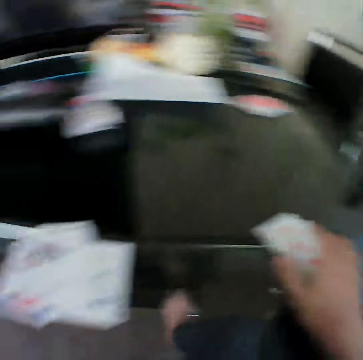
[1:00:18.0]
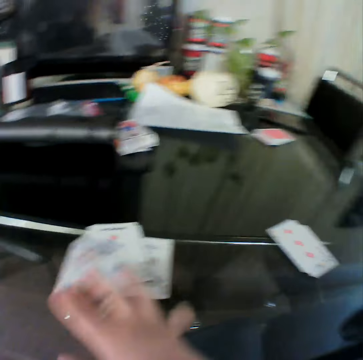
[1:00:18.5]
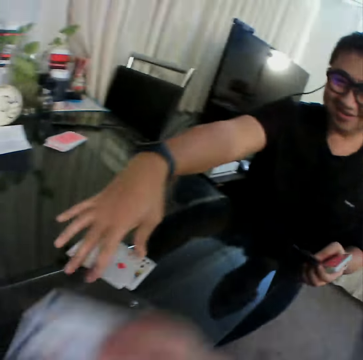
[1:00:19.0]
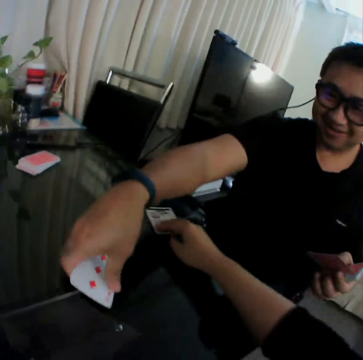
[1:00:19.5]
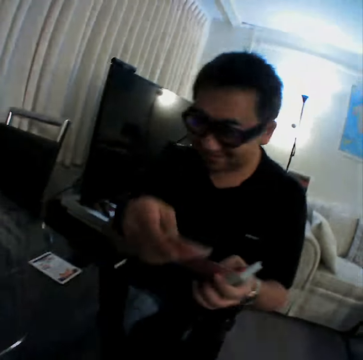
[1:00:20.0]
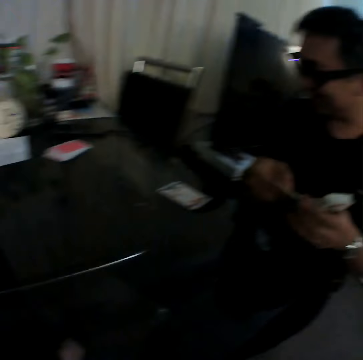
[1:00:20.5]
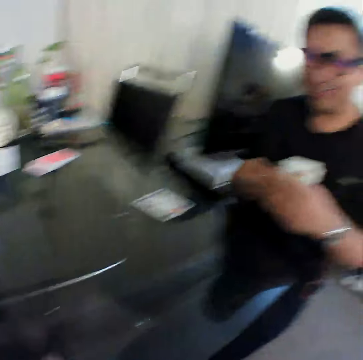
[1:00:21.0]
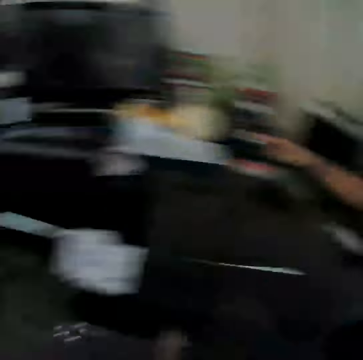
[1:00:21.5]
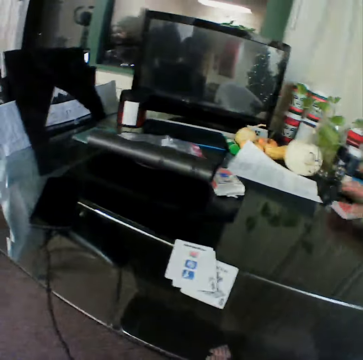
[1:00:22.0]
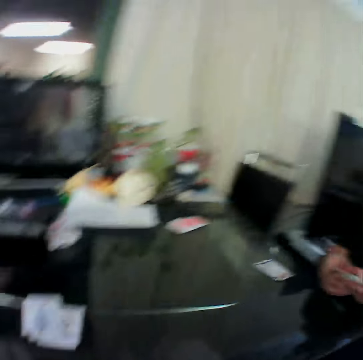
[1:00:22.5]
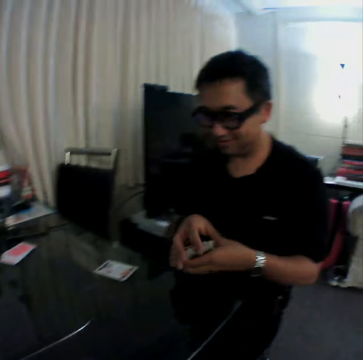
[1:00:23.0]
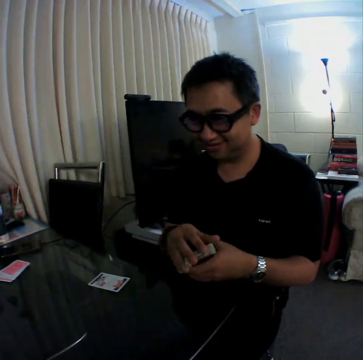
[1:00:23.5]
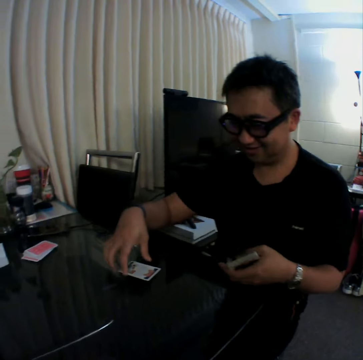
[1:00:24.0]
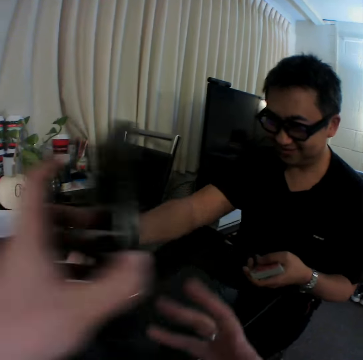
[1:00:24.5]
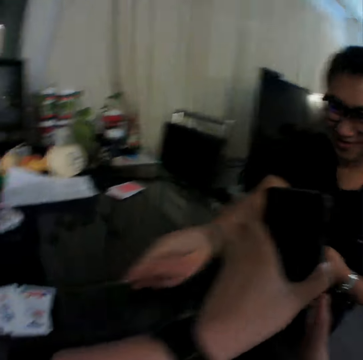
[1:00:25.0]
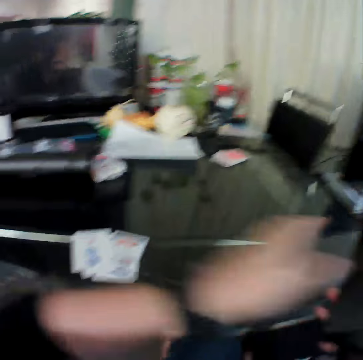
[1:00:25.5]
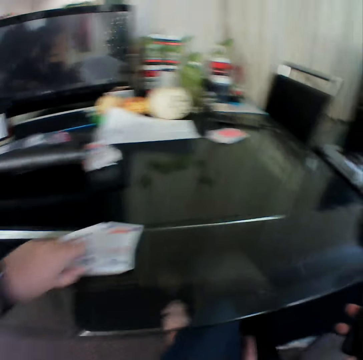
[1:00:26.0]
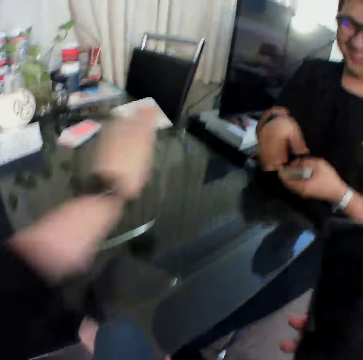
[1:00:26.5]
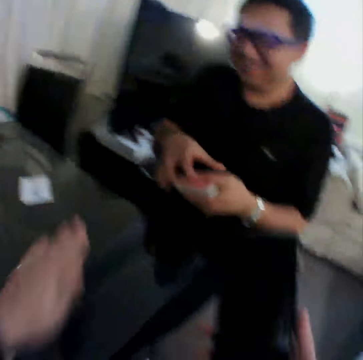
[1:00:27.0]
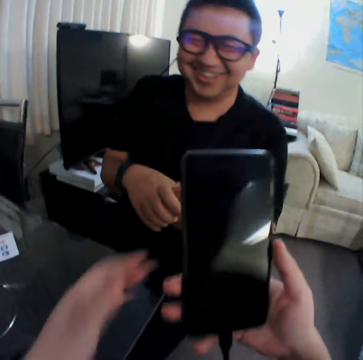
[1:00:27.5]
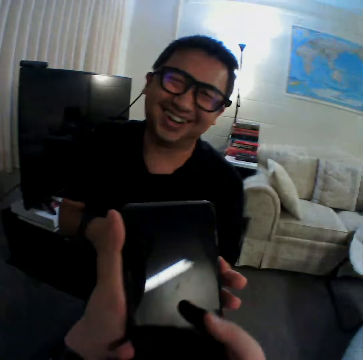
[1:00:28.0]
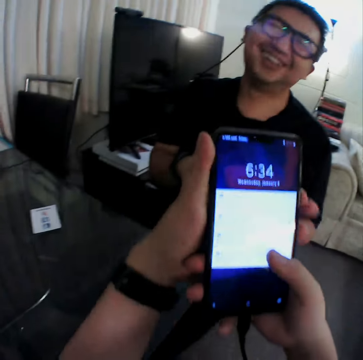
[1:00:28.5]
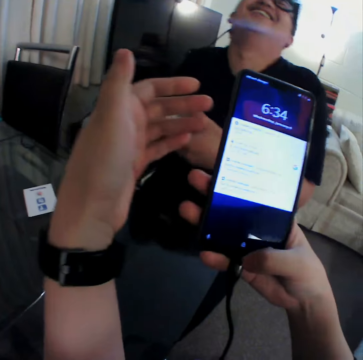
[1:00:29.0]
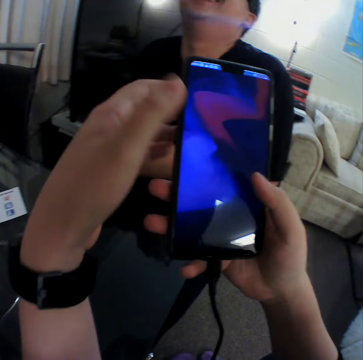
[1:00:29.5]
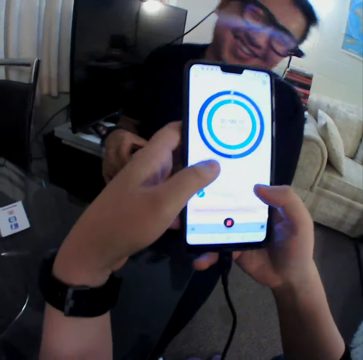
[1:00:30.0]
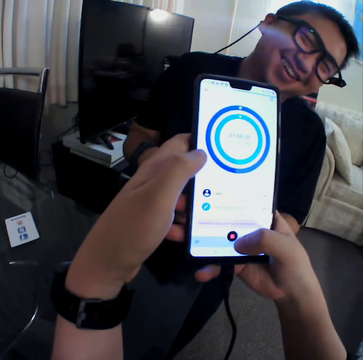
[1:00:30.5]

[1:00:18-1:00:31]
The camera wearer puts the cards aside. He picks a card from the table with his right hand. A man picks cards from the table with his left hand. The camera wearer drags the card on the table. He places the card in his right hand on the table. The man holds the cards with both hands and aligns the cards. The man drops the card in his left hand on the table. The man holds the cards with both hands. The man picks a card from the table with his left hand and drops the card in his left hand on the table. The camera wearer holds a phone with both hands. He pulls his hand off the phone. He picks a card from the table with his left hand. He places the card in his left hand on the table. He holds the phone. The man holds the cards with both hands. The camera wearer holds the phone with both hands. He operates his phone. The man laughs. The camera wearer presses the phone with his finger. He scrolls the phone with his hand. He pulls his hand off the phone. He holds the phone with both hands.
